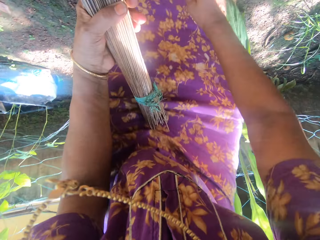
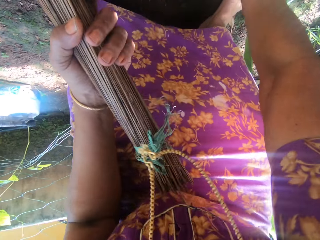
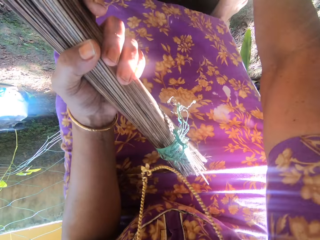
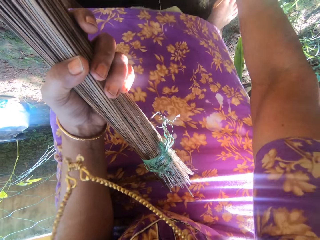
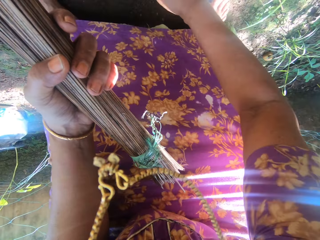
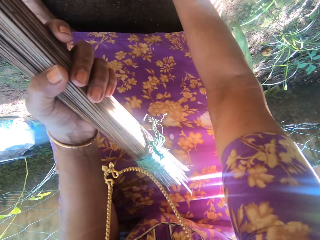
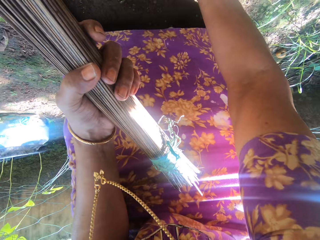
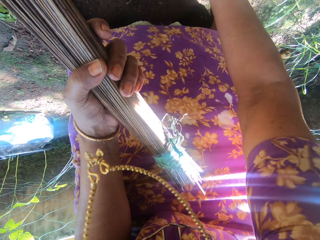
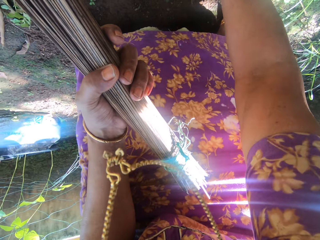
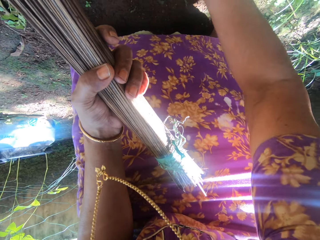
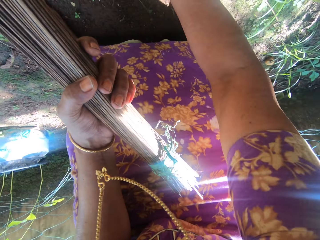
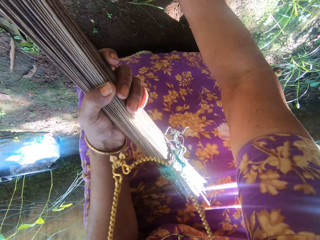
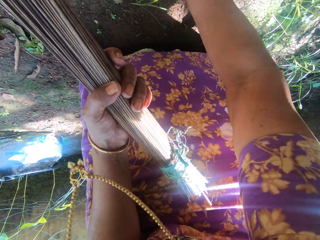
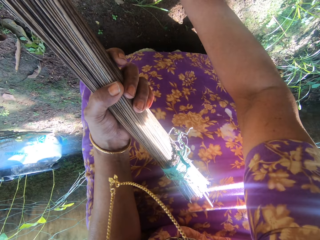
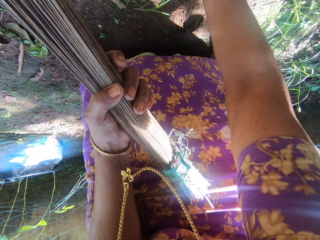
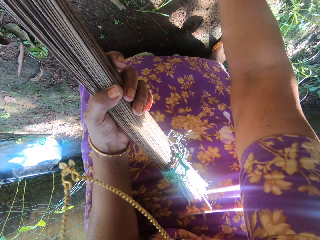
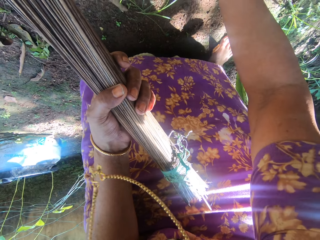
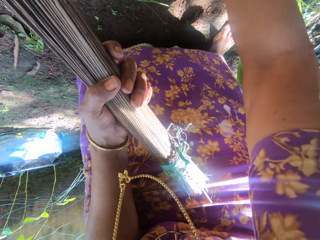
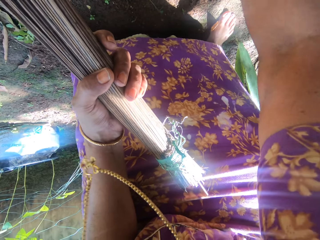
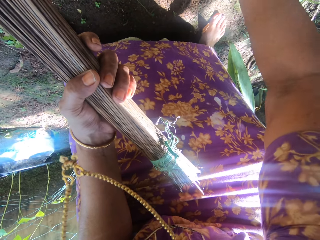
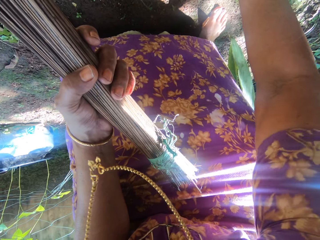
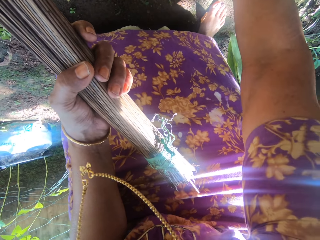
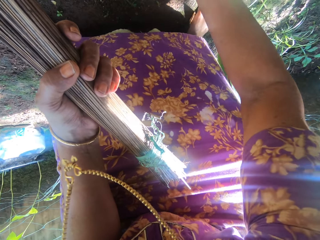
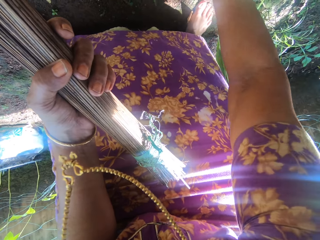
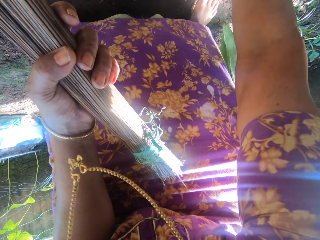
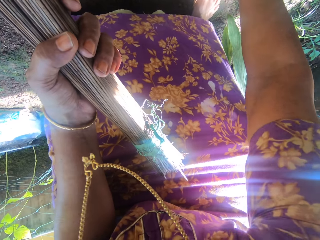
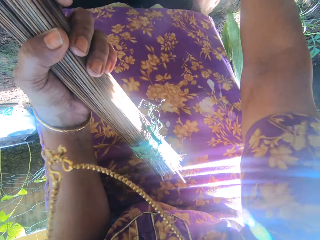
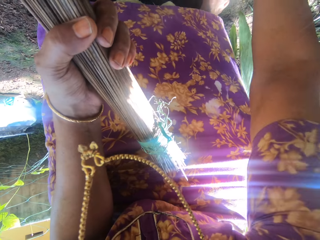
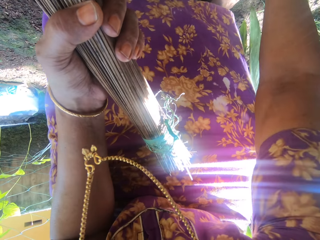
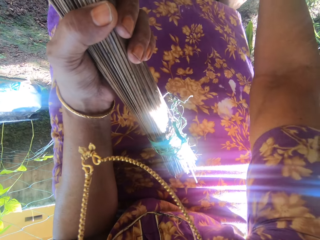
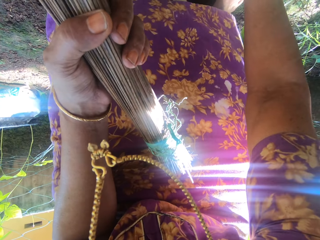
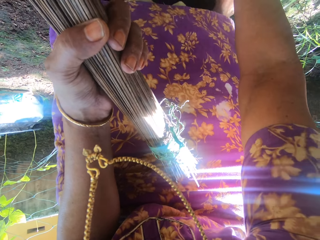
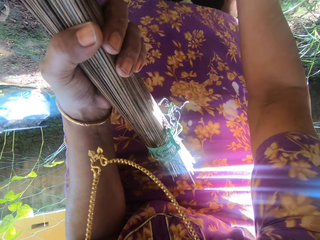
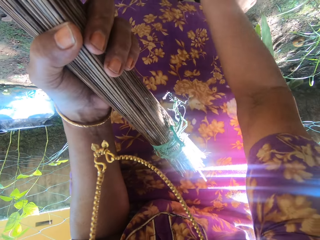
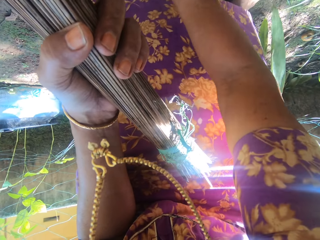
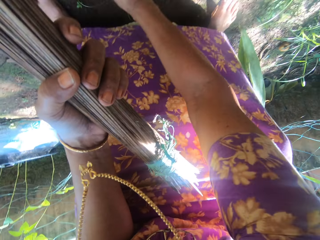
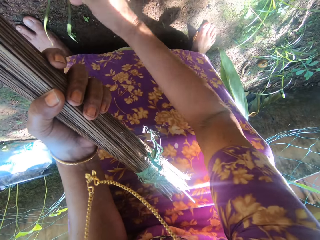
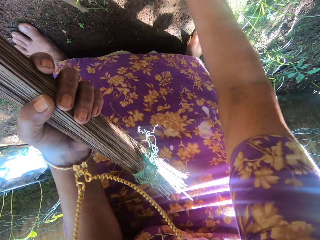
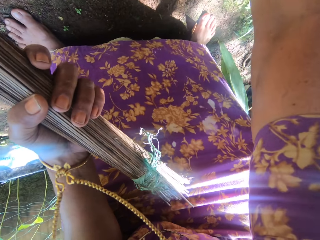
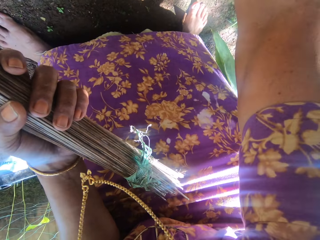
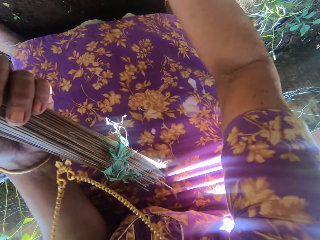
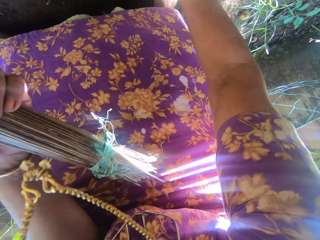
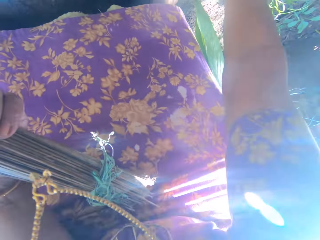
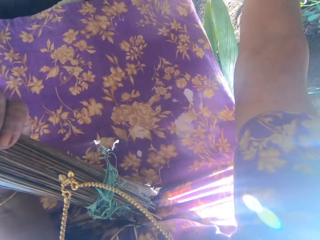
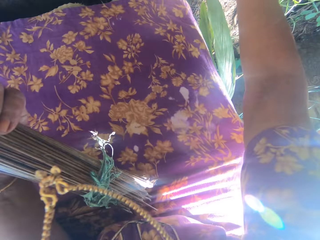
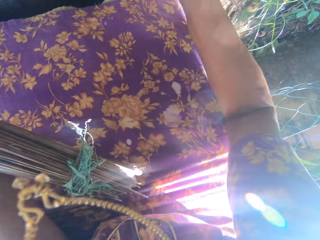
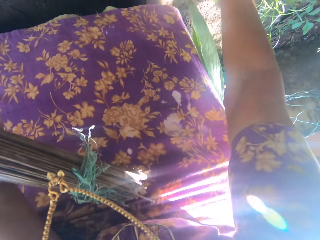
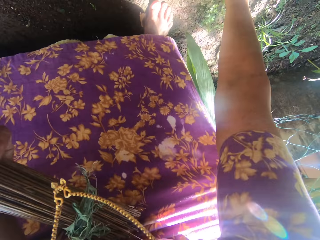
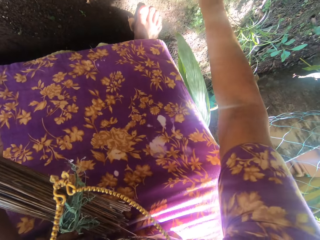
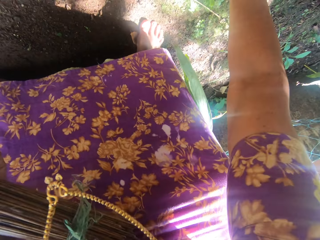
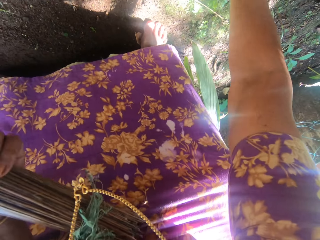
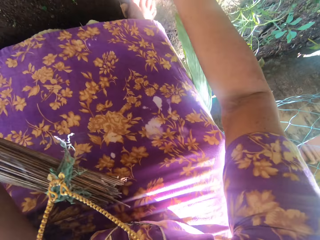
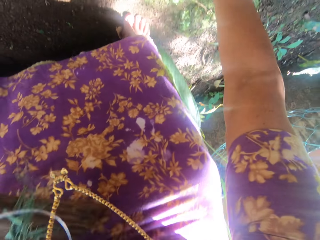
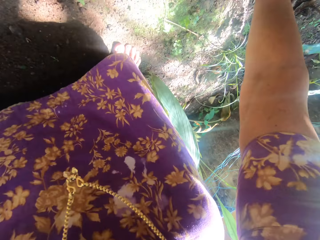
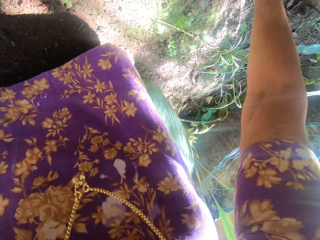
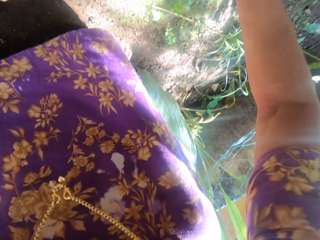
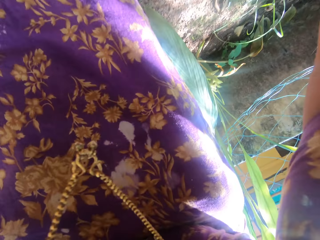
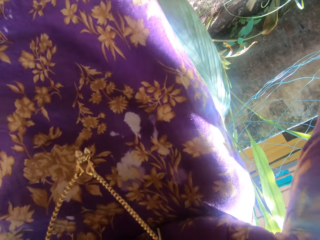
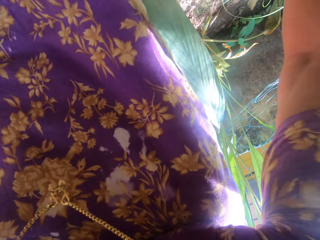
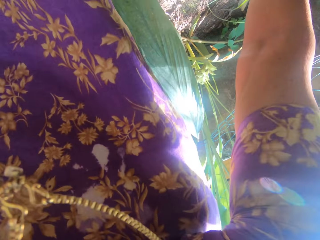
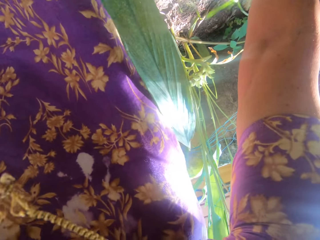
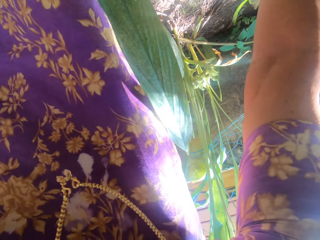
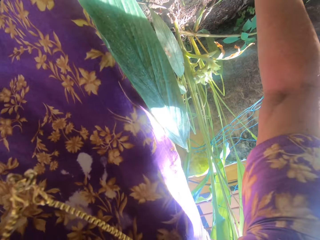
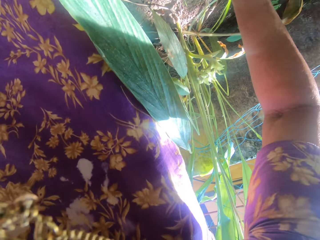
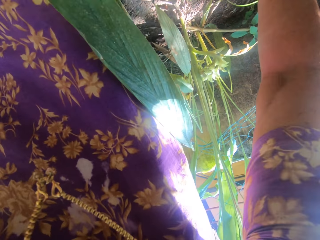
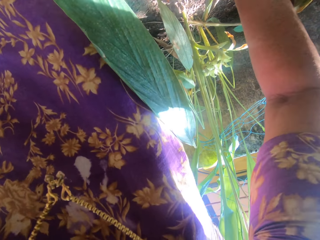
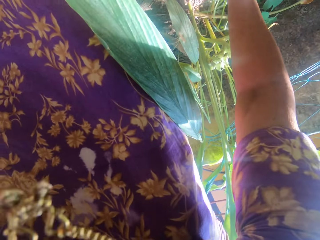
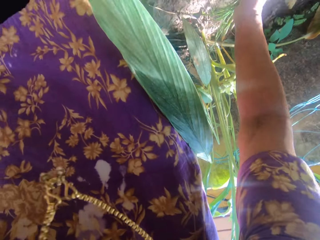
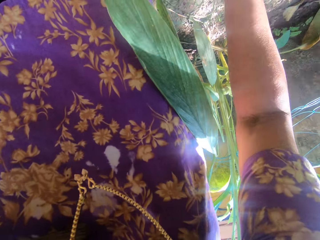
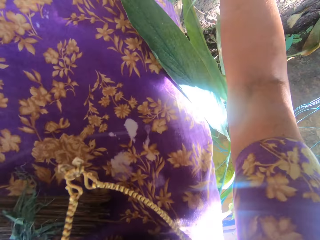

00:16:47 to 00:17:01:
The camera wearer speaks to a boy. She collects the dirt. She holds the broom with her left hand. She unroots grasses from the ground.

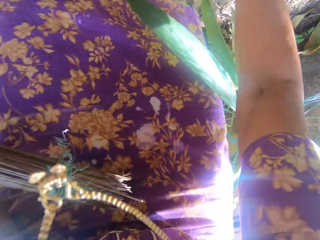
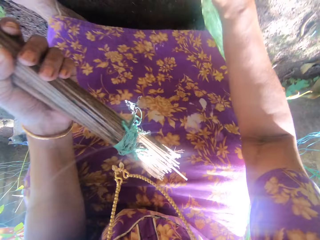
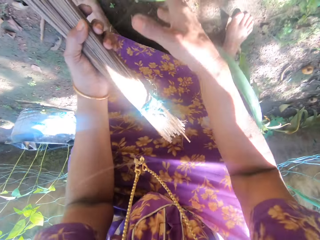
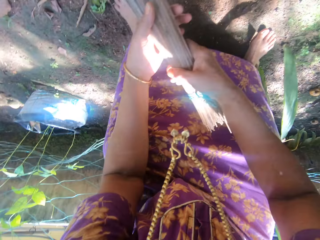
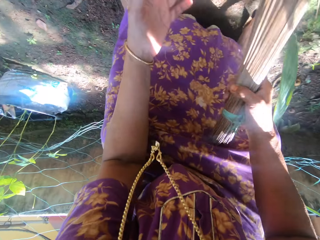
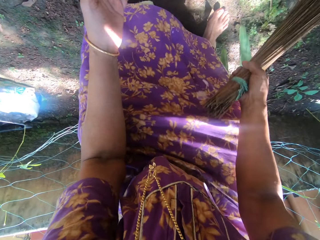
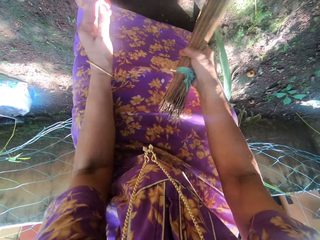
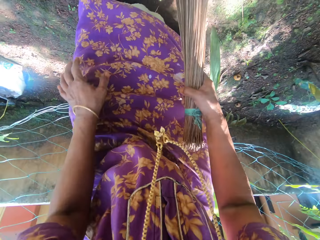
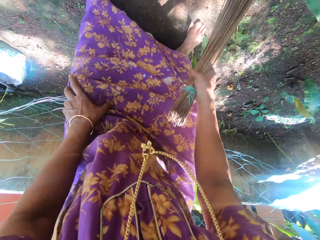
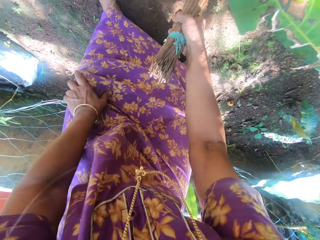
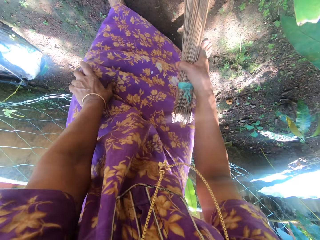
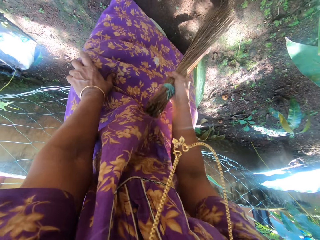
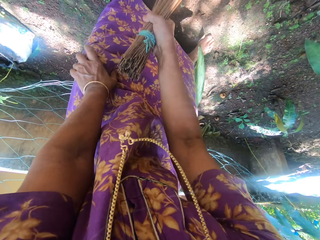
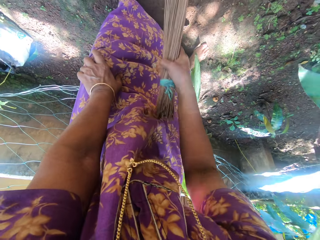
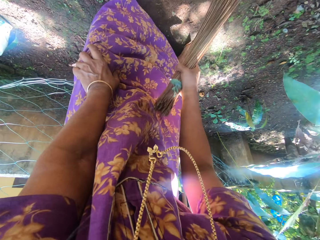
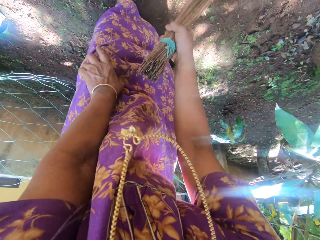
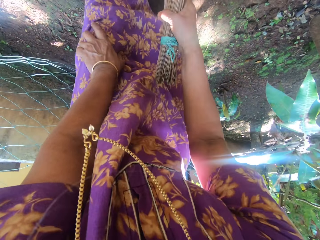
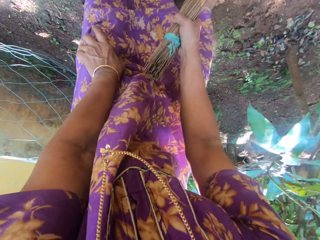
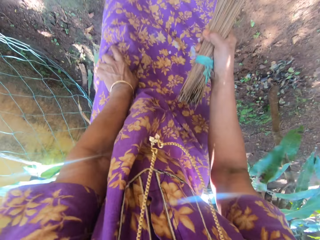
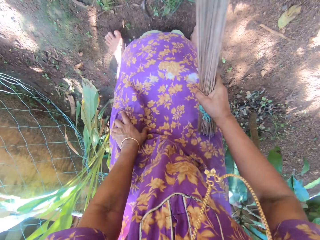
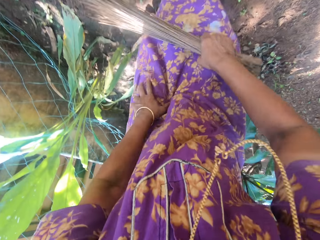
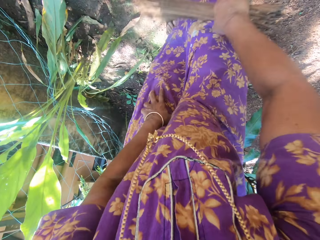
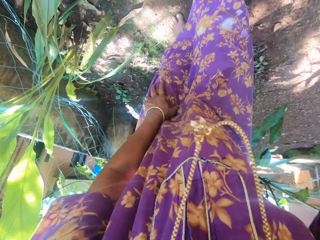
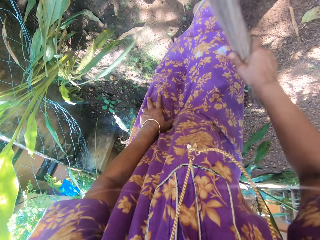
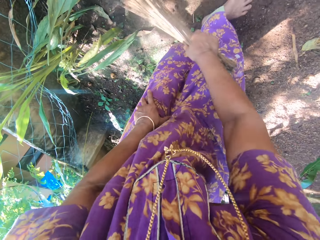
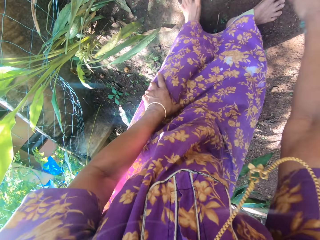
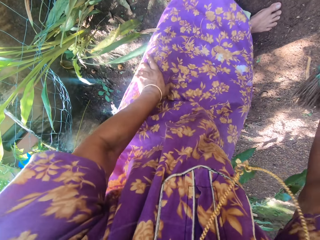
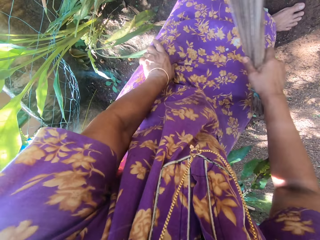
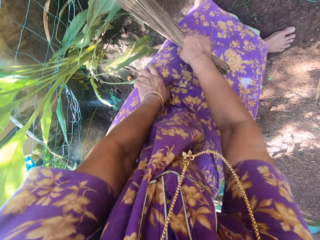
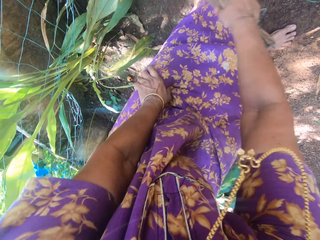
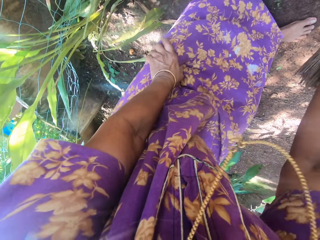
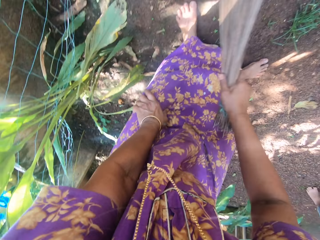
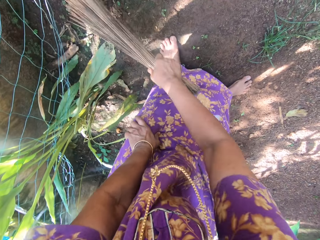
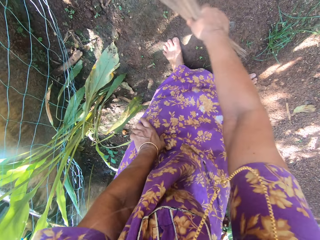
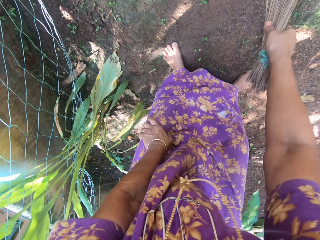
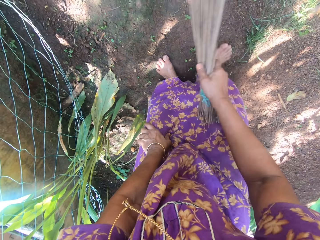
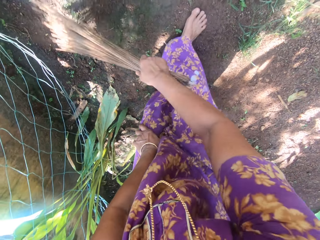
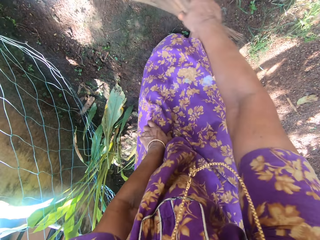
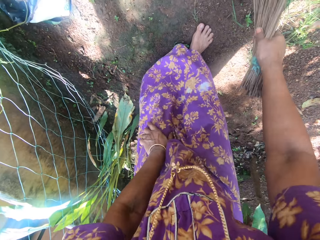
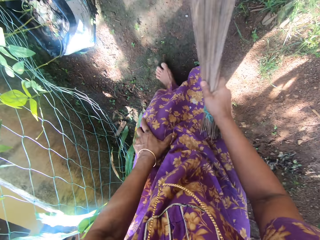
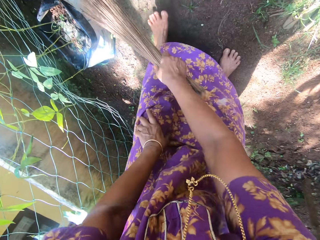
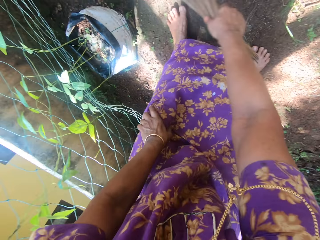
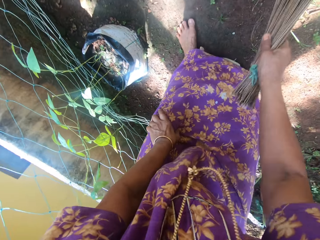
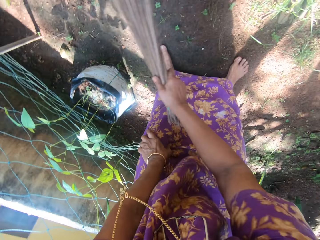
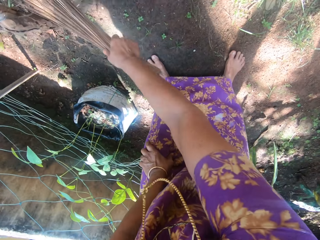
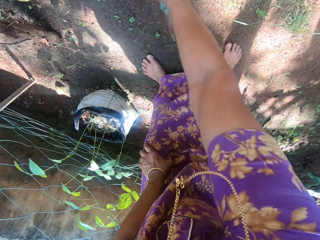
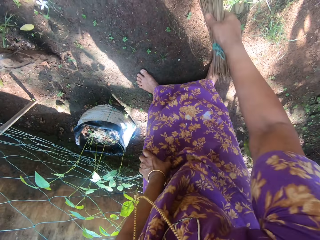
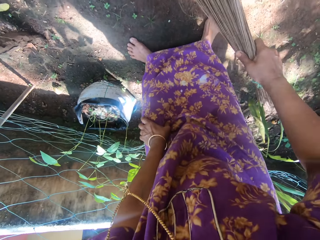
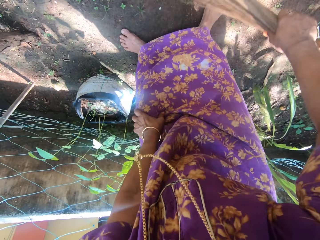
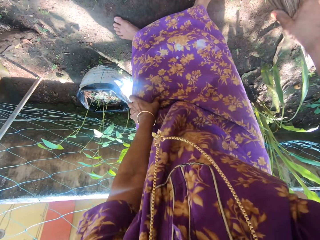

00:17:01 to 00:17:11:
The camera wearer sweeps around the compound.
